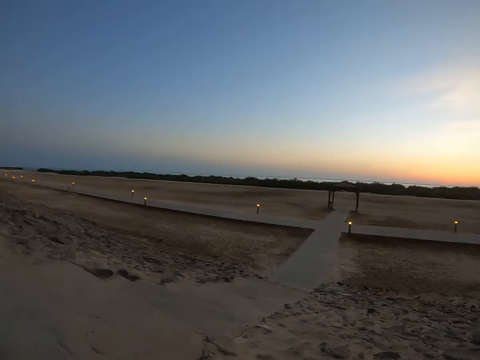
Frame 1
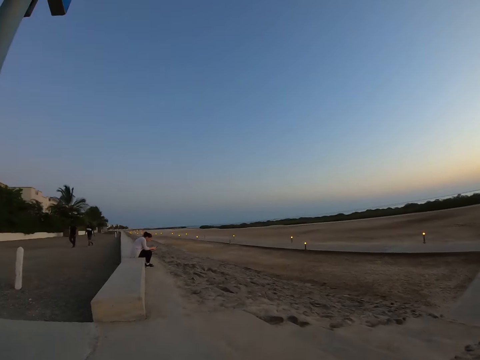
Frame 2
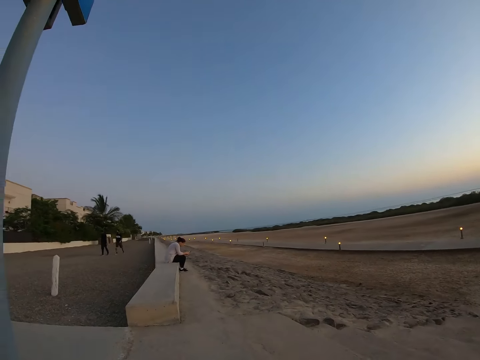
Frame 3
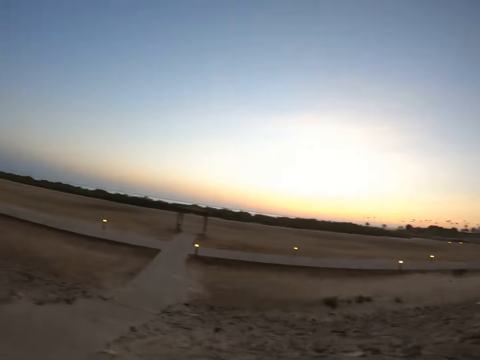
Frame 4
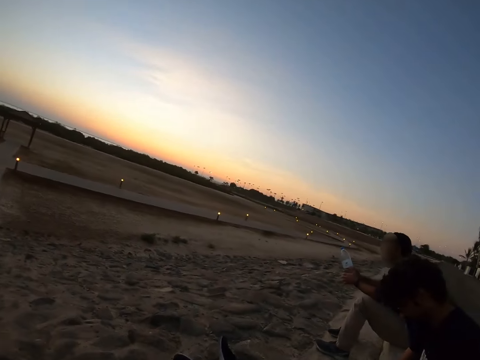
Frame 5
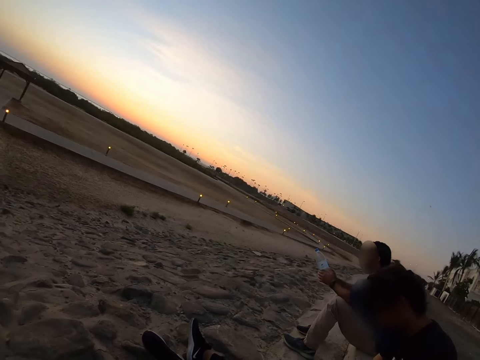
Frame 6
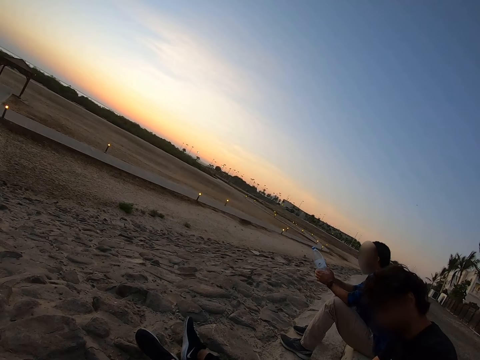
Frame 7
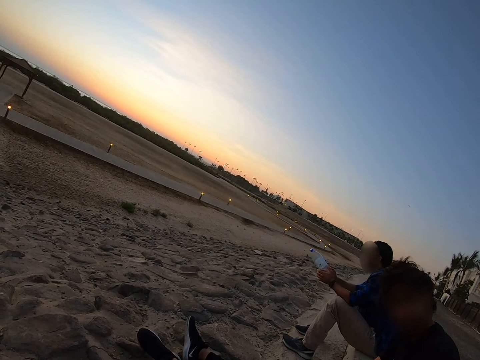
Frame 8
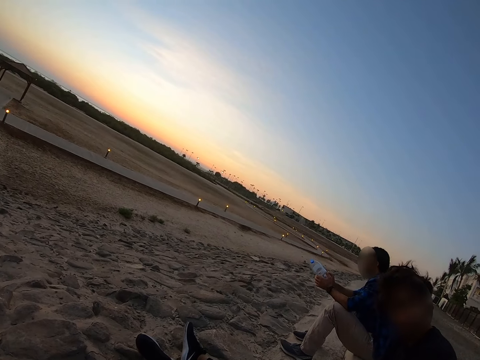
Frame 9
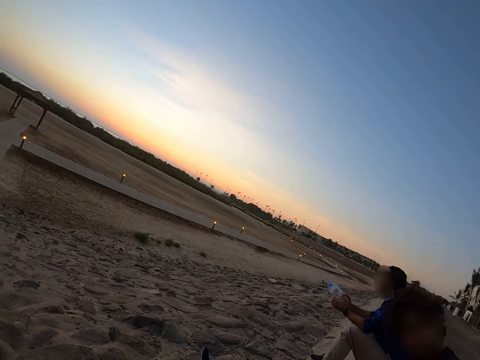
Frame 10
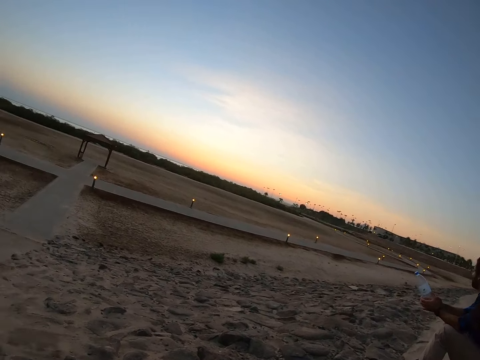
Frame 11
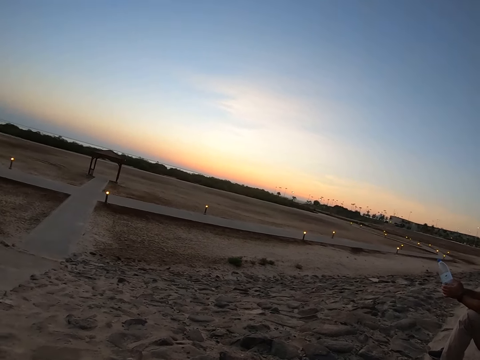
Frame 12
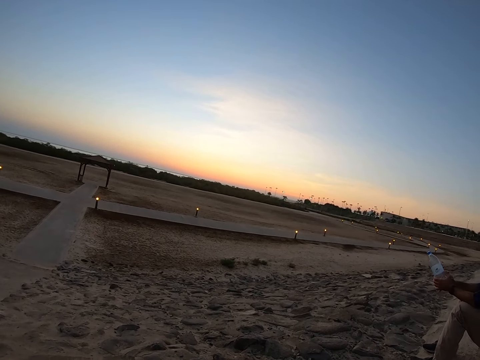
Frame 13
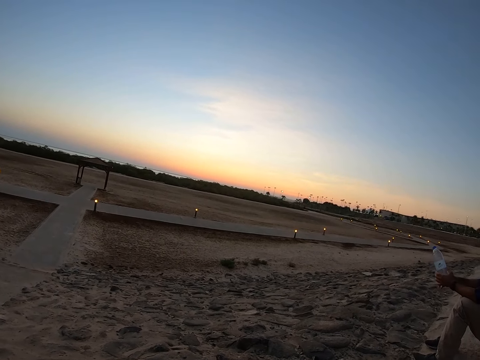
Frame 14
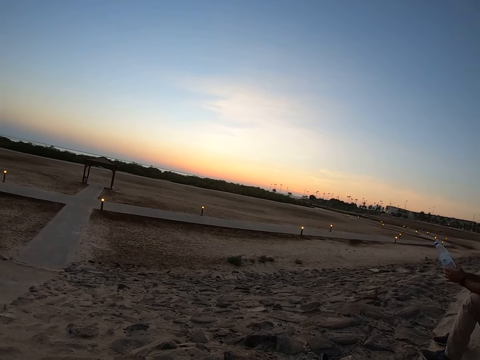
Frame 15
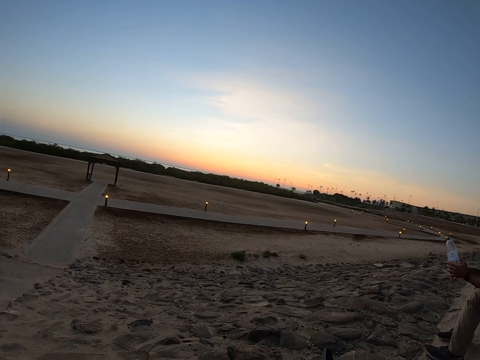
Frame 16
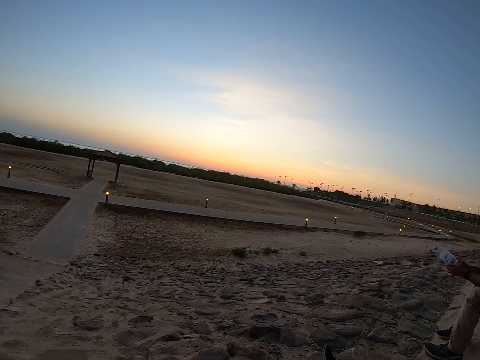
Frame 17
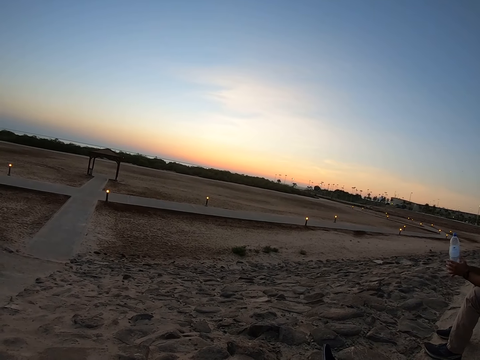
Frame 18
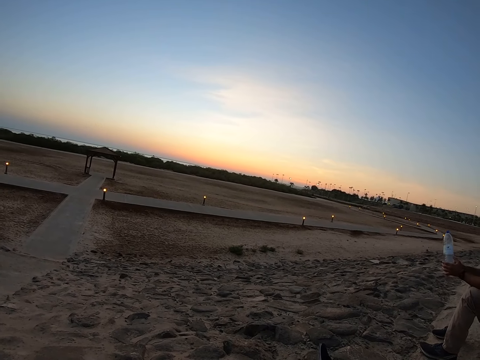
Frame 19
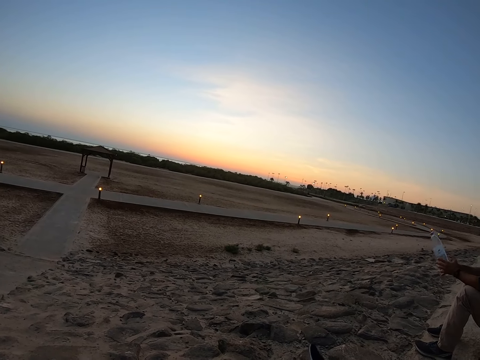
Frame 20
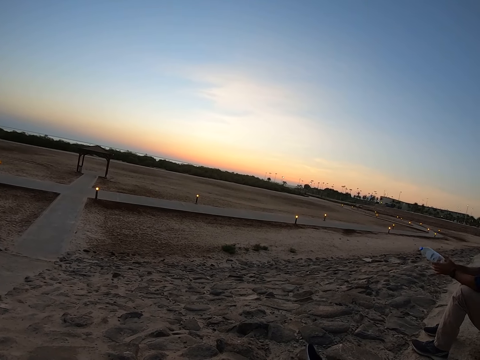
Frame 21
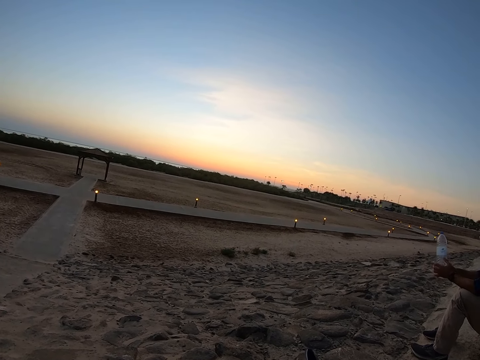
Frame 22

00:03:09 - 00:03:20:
A man walks around. Another man walks around. The camera wearer looks around.

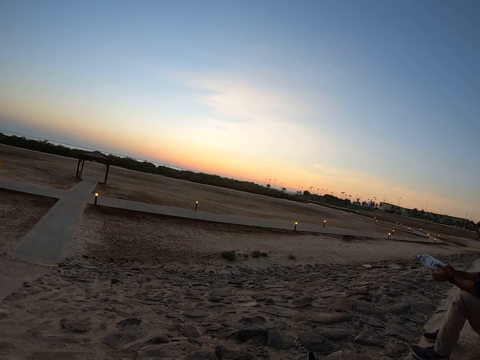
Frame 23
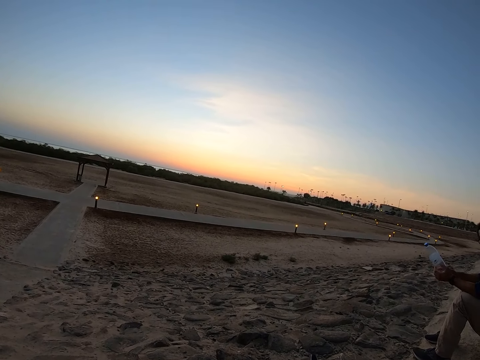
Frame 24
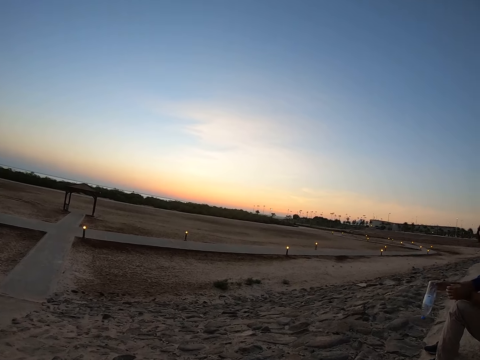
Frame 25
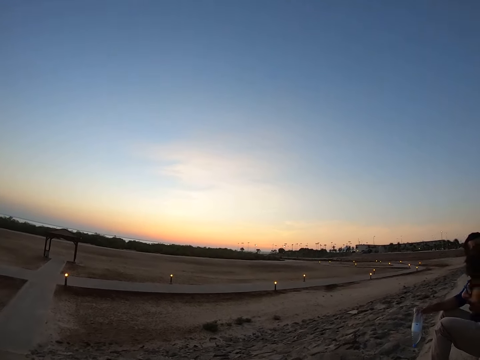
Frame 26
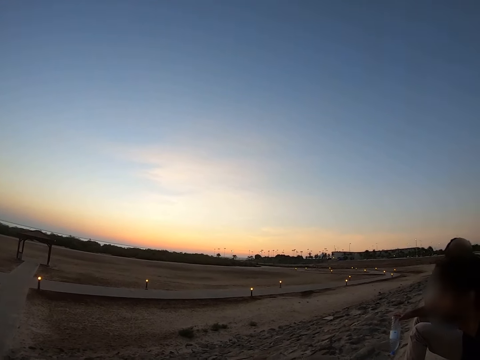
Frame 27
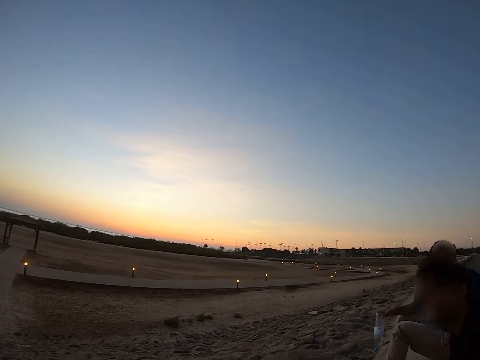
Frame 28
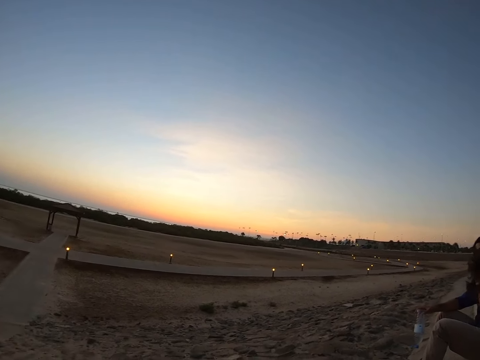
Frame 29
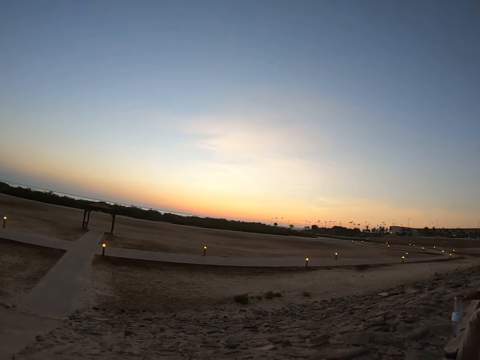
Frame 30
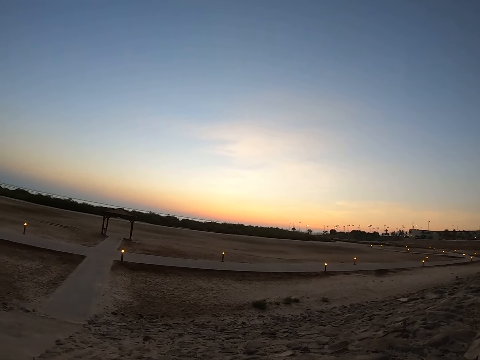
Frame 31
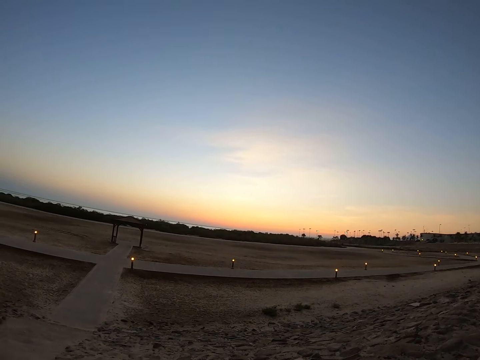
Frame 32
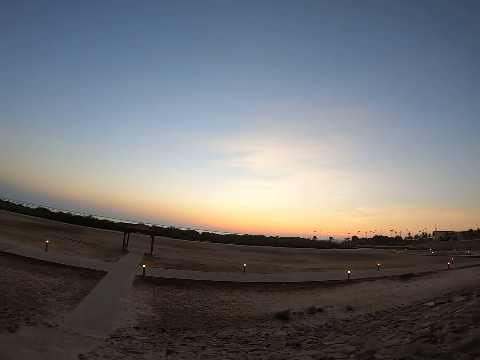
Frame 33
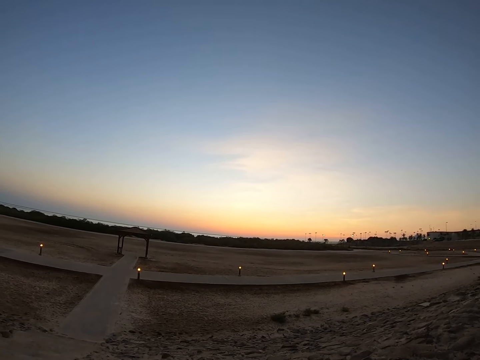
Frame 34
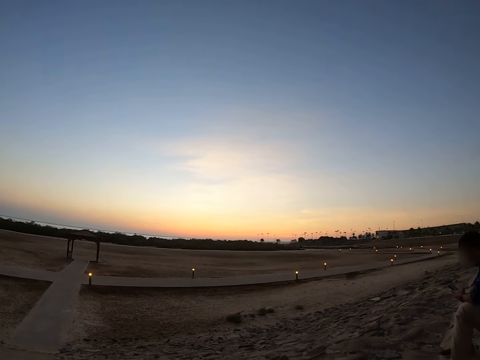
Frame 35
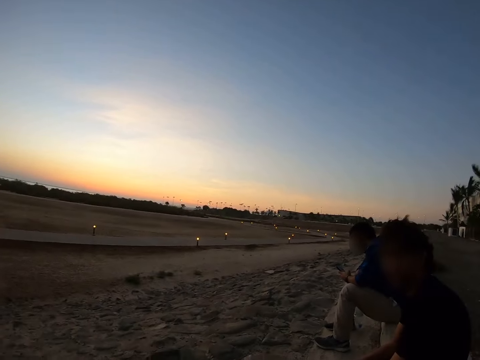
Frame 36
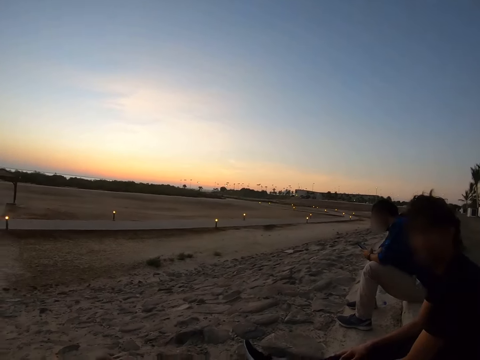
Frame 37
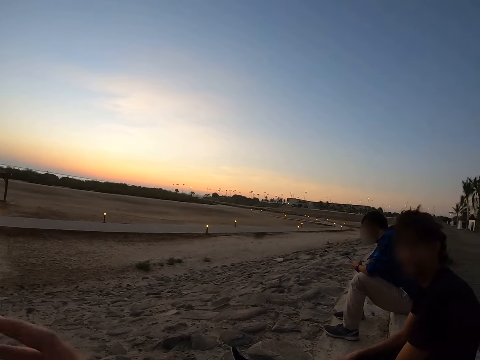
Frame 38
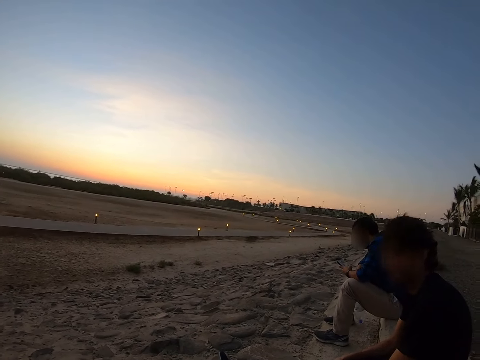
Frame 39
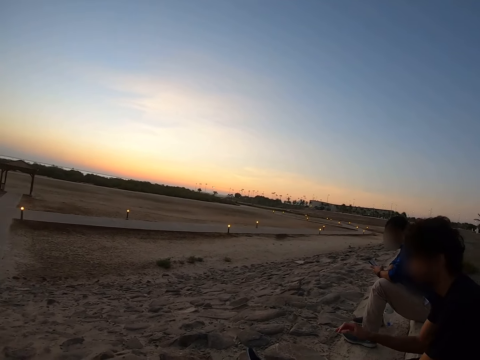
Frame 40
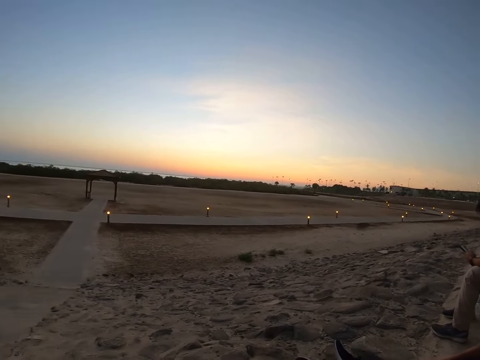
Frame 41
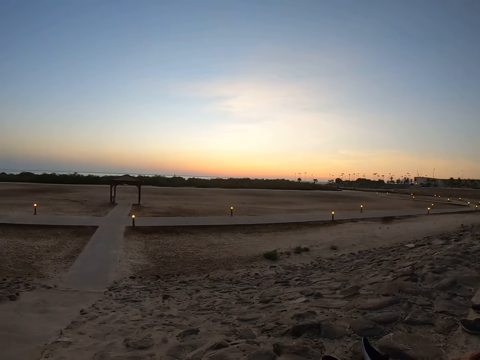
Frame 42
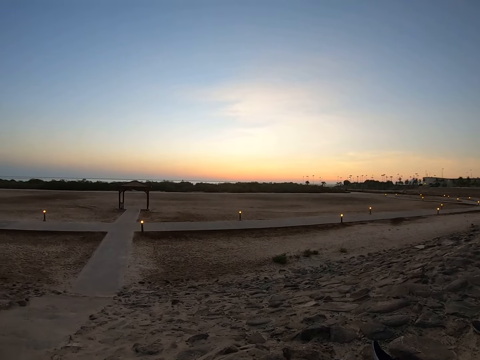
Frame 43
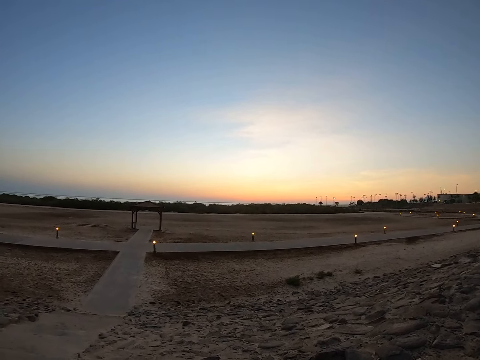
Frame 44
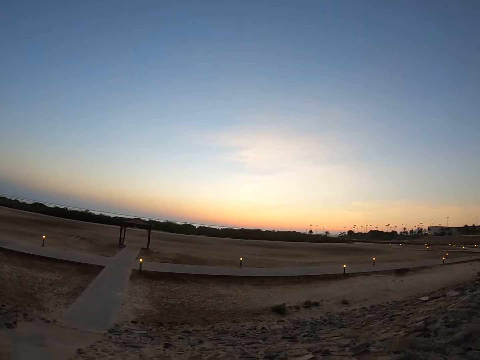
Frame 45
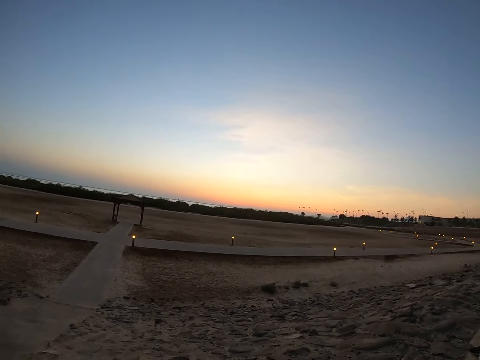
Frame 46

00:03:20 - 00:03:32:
The camera wearer uses hand gestures. They look around the field.
